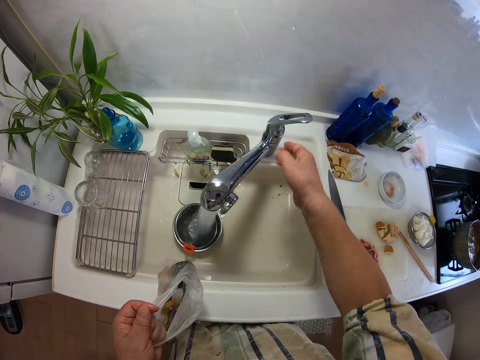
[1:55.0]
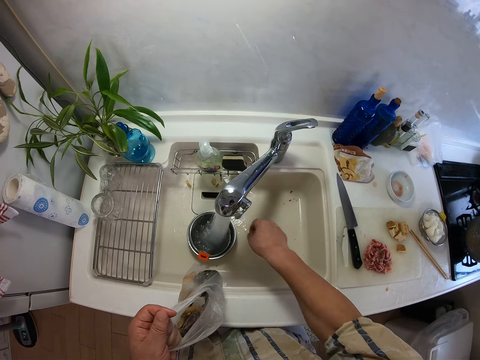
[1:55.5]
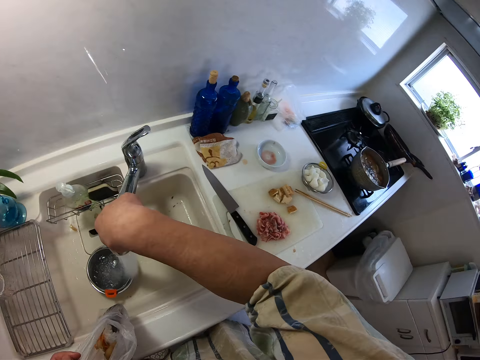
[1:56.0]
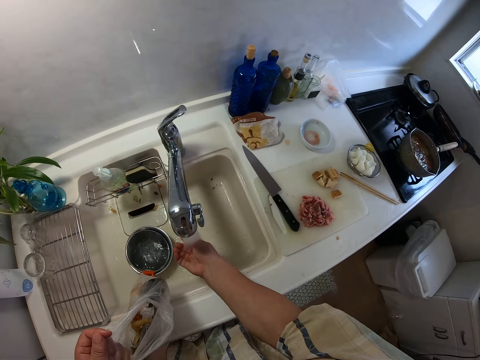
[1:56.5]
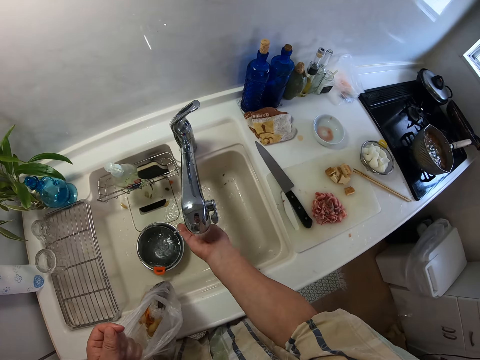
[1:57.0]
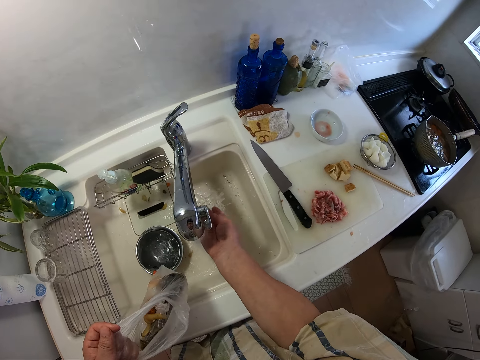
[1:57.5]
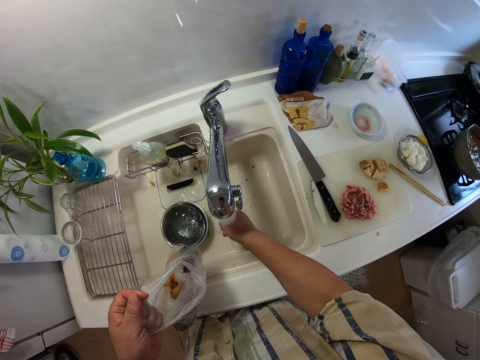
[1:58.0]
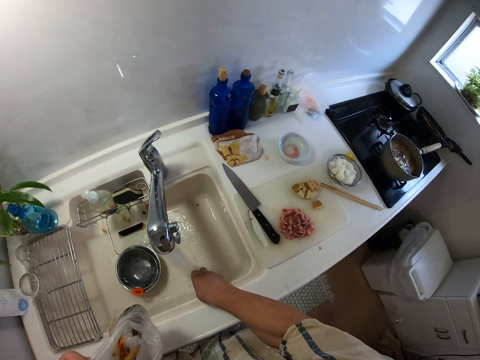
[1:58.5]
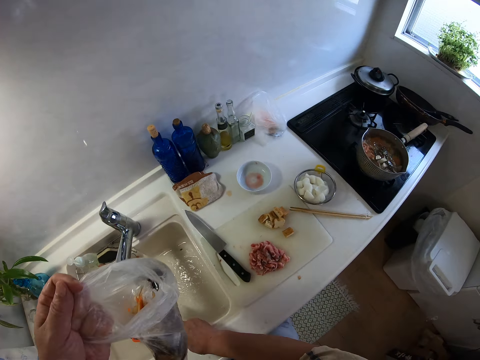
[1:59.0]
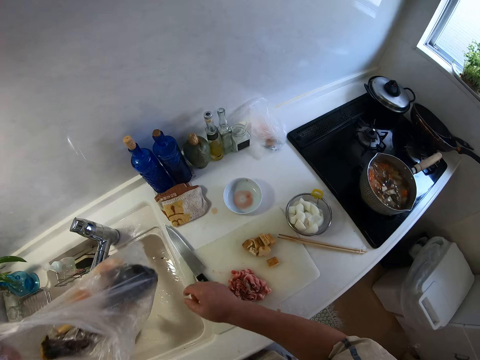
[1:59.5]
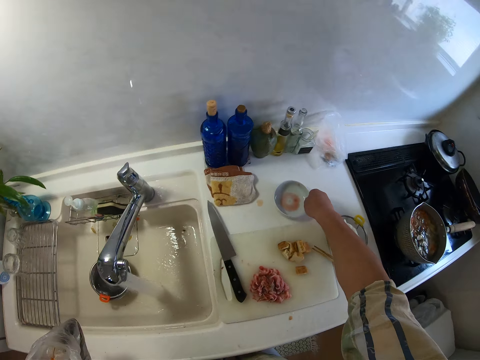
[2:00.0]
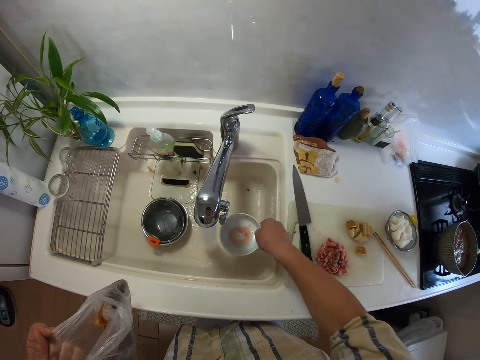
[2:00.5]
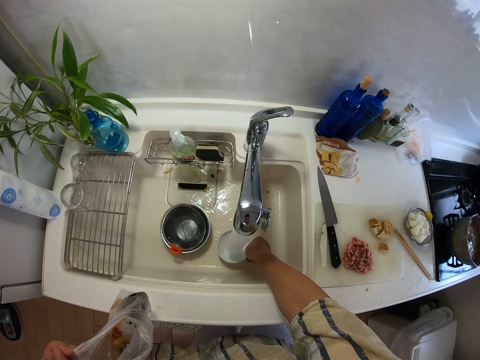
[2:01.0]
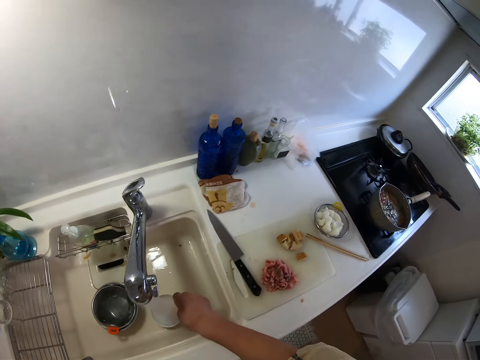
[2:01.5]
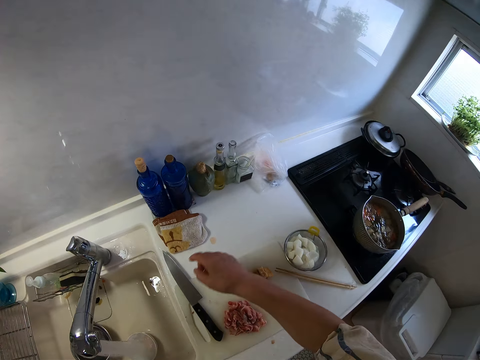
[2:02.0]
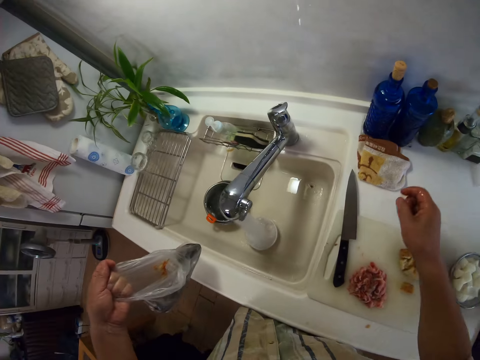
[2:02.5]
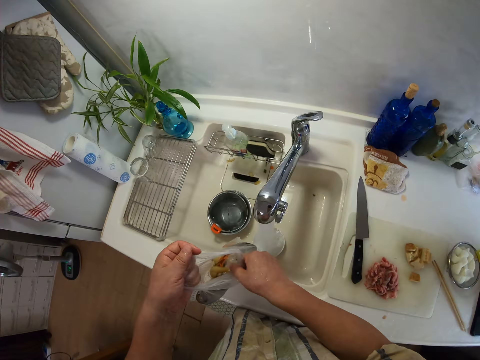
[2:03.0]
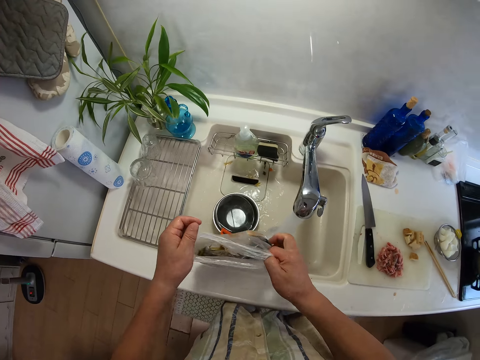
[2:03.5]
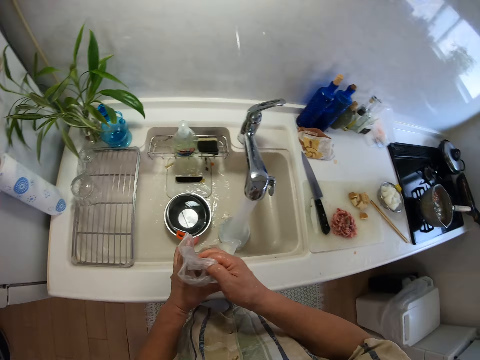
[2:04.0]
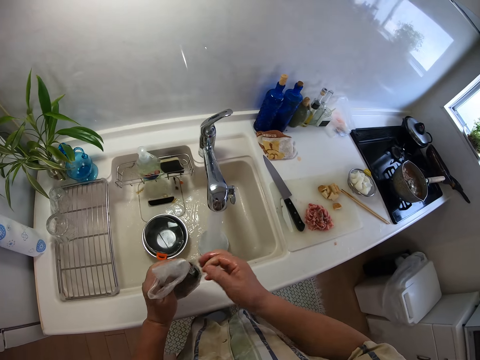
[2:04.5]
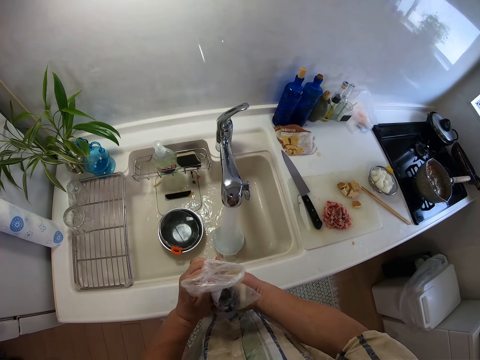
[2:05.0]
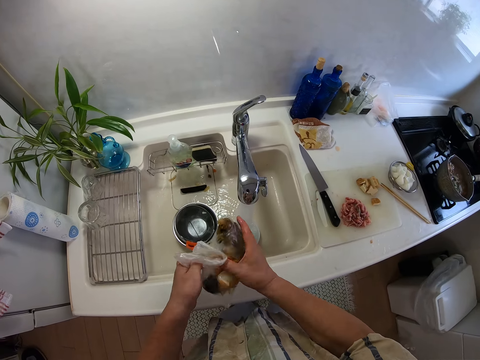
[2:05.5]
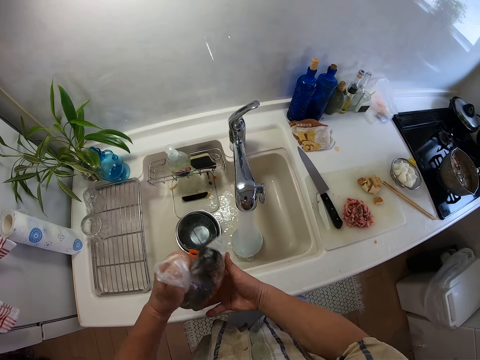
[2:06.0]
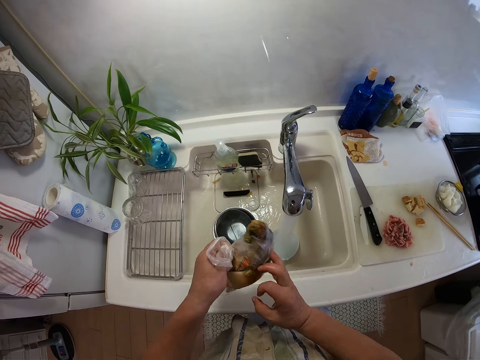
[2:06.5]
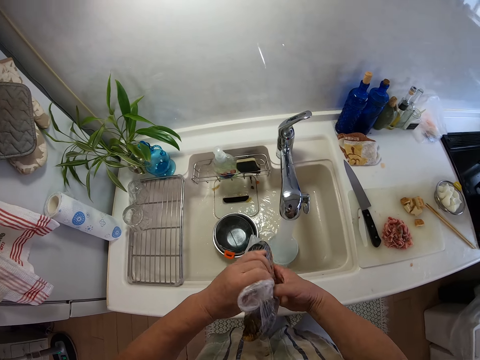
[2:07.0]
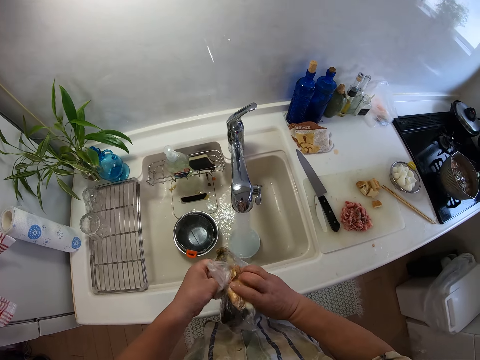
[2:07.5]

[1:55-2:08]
The camera wearer opens the tap with his right hand. He adjusts the tap with his right hand. He pulls the tap. He rinses his right hand. He picks up a white bowl on the table top with his right hand. He puts the white bowl in the sink with his right hand. He folds the nylon with his hands. He twists the paper bag.

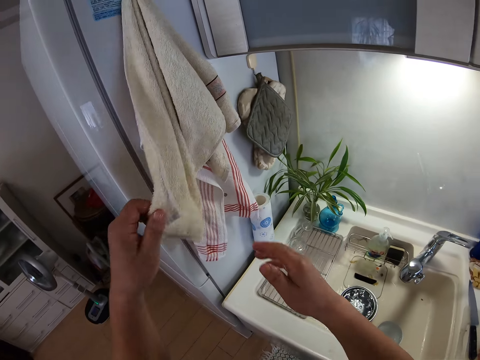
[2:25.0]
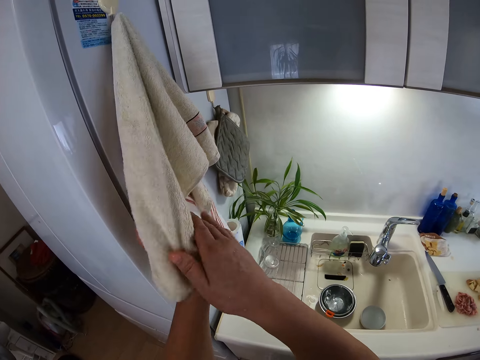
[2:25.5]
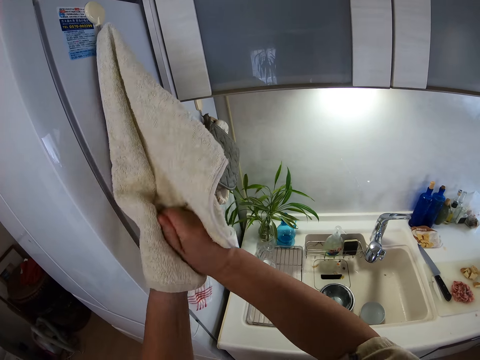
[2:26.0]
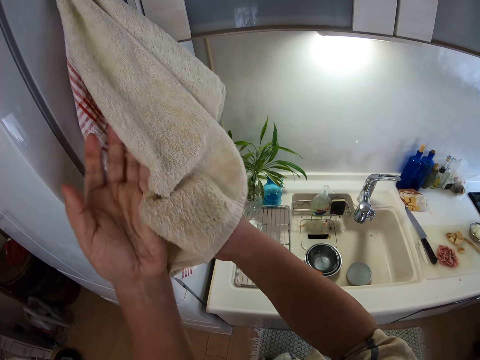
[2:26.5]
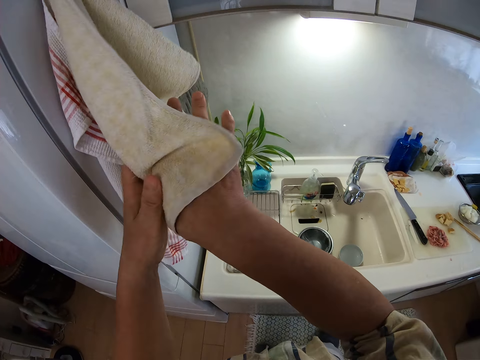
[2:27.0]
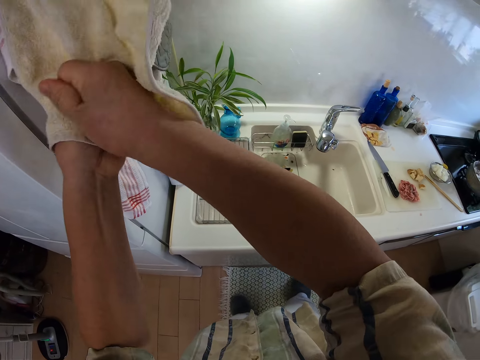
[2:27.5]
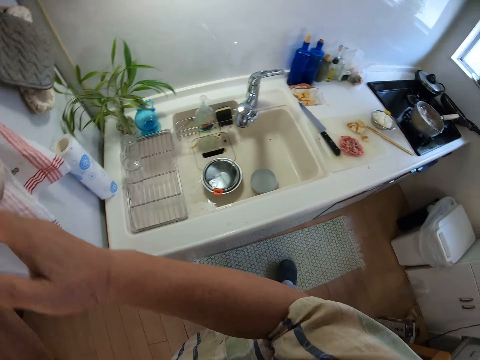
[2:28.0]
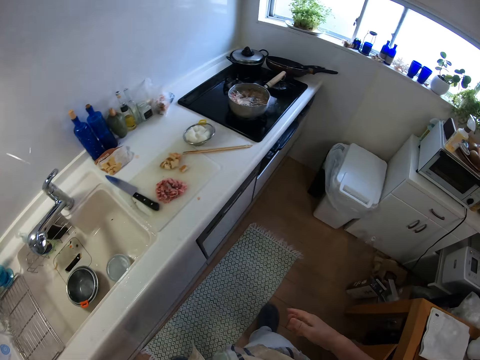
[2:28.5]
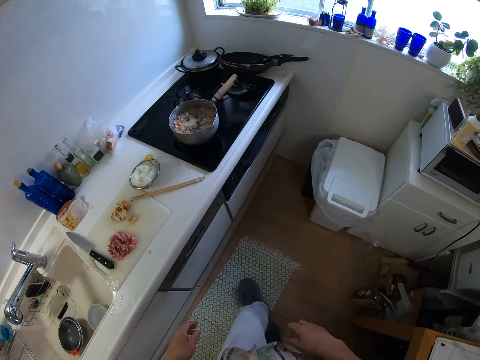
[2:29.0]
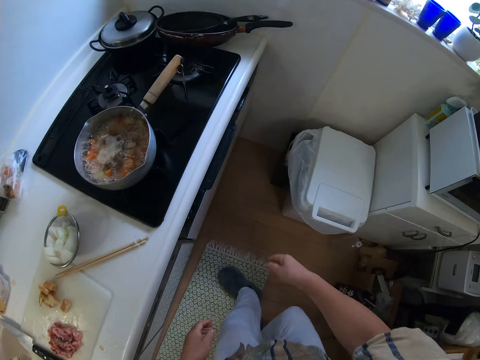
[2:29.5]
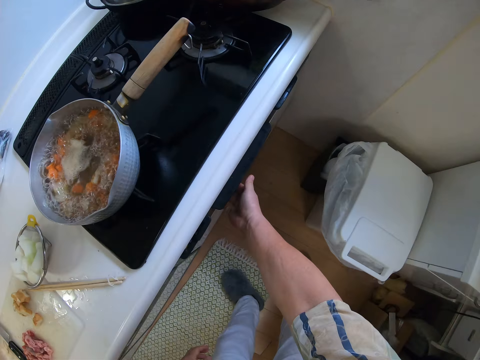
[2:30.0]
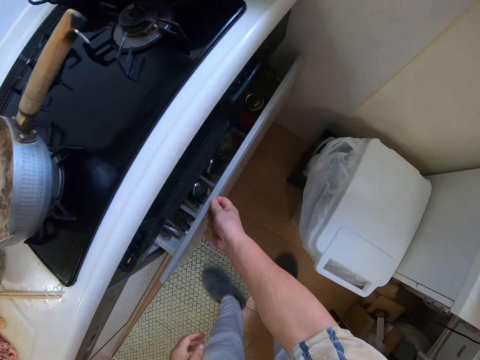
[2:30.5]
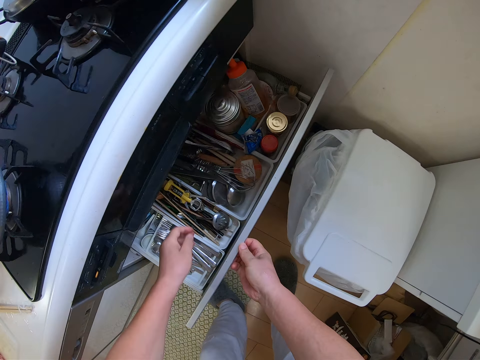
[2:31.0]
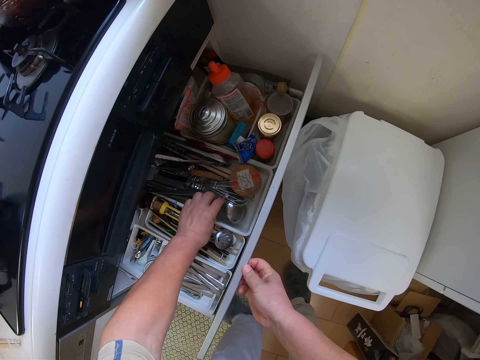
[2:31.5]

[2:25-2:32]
The camera wearer dries his hands on the napkin. He opens the drawer with his right hand.

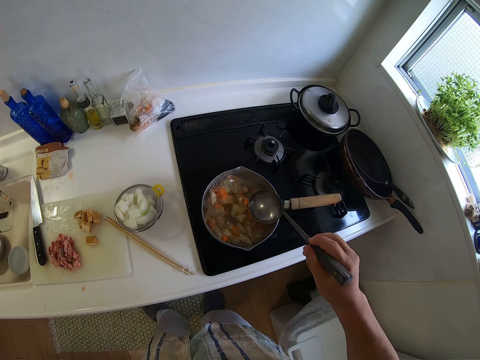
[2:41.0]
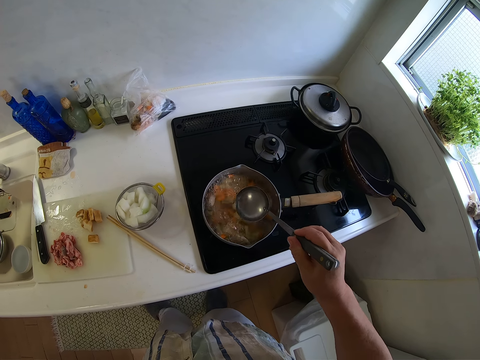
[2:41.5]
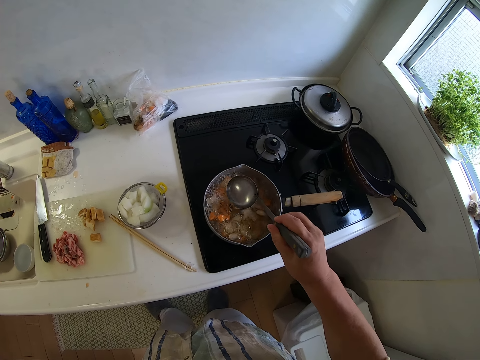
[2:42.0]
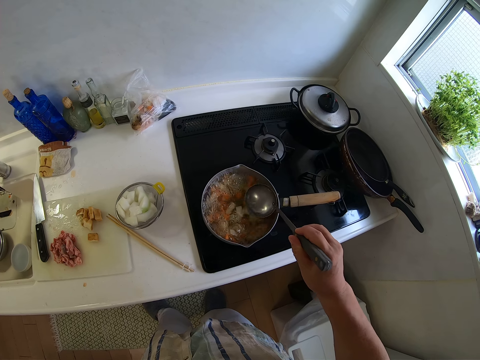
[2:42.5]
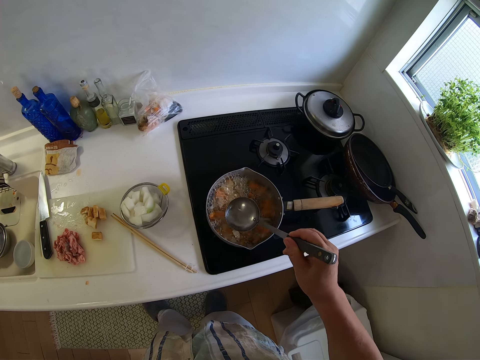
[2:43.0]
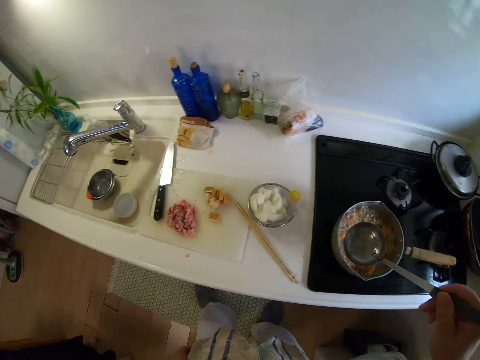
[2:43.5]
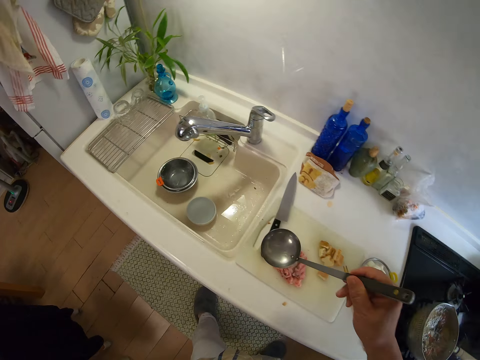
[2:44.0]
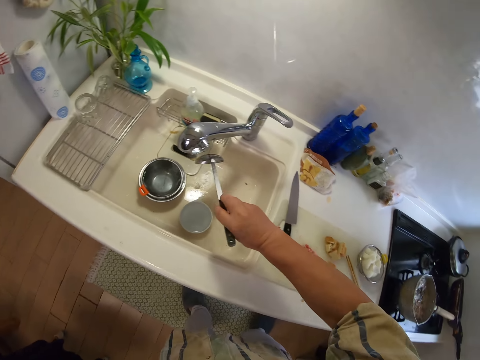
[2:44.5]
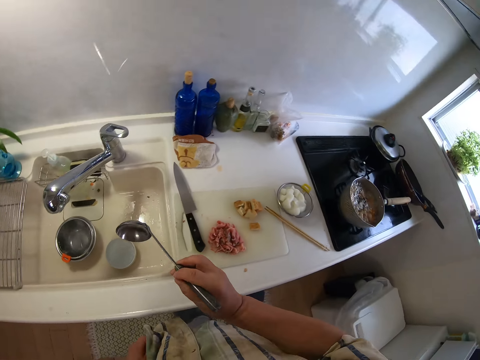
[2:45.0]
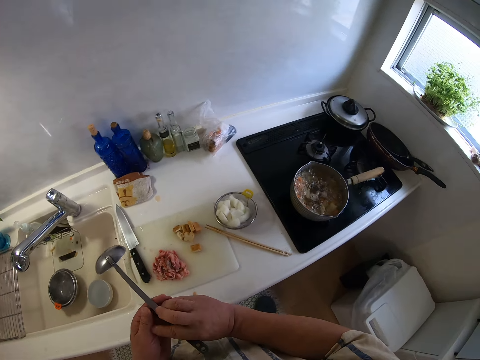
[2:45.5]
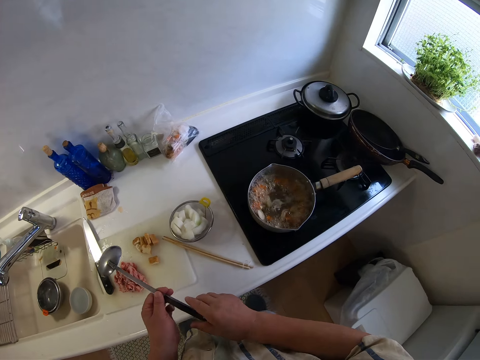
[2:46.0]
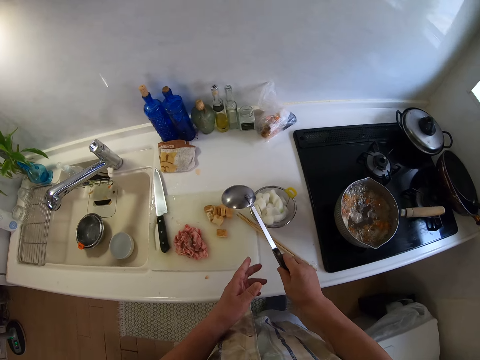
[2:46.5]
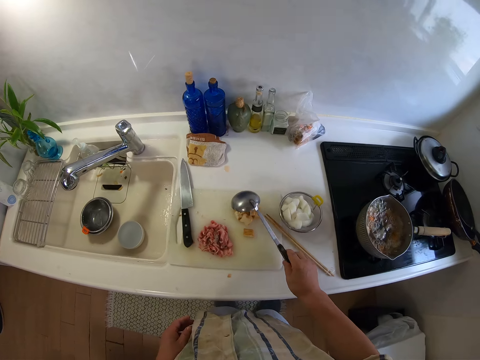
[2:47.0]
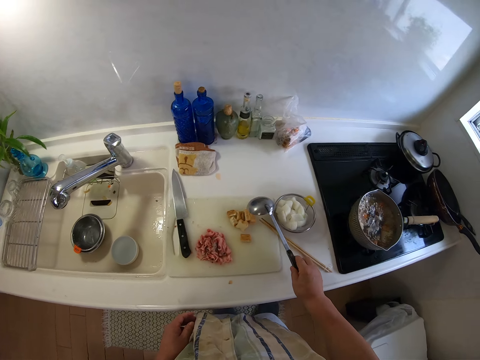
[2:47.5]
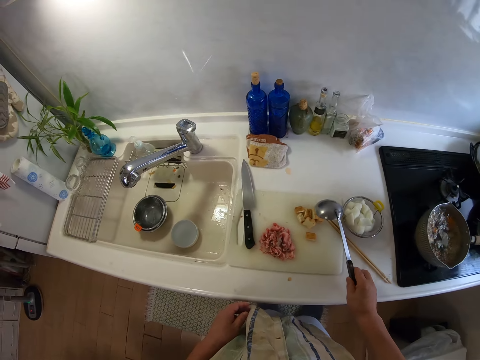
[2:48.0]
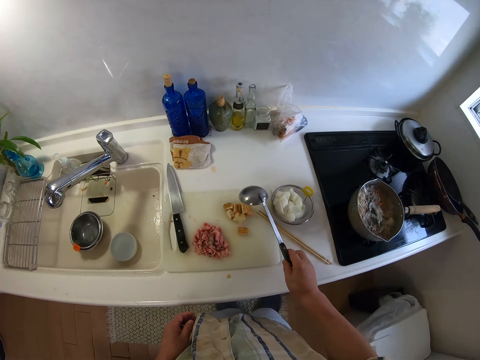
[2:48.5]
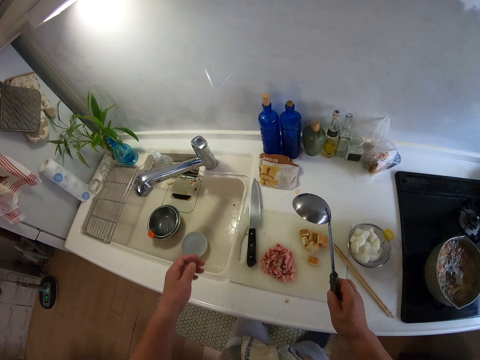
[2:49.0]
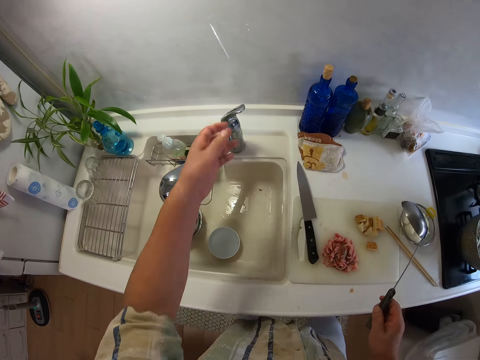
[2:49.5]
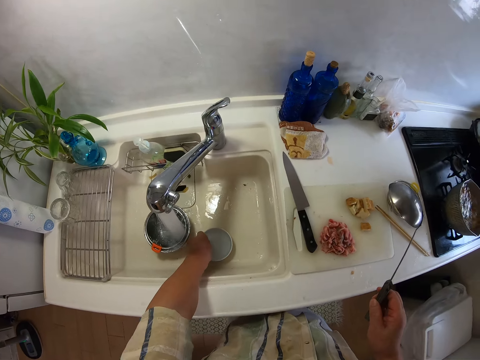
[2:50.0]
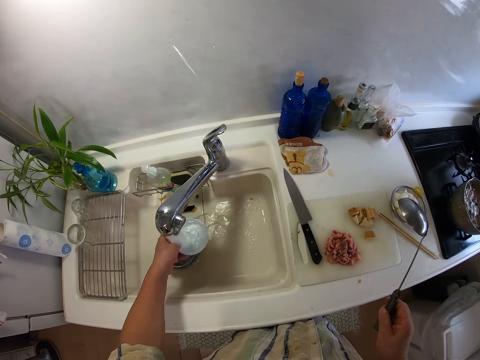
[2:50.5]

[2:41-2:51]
The camera wearer scoops some water in the pot with the spoon in his right hand. He pours the water in the spoon into the sink with his right hand. He holds the spoon with his hands. He holds the spoon with his right hand. He opens the tap with his left hand. He picks up the white bowl in the sink with his left hand.
